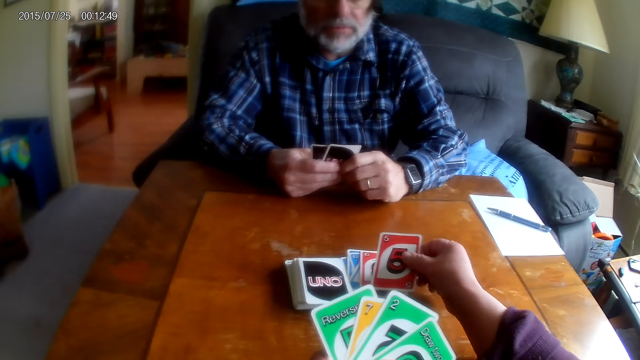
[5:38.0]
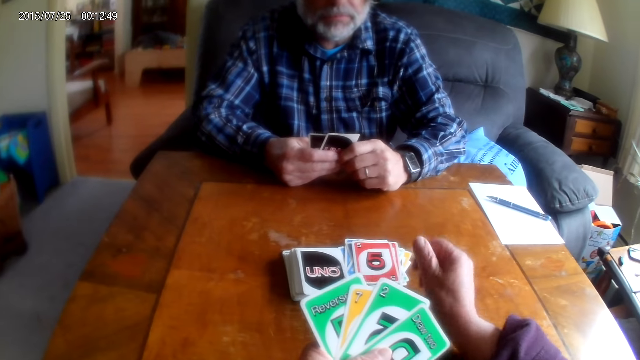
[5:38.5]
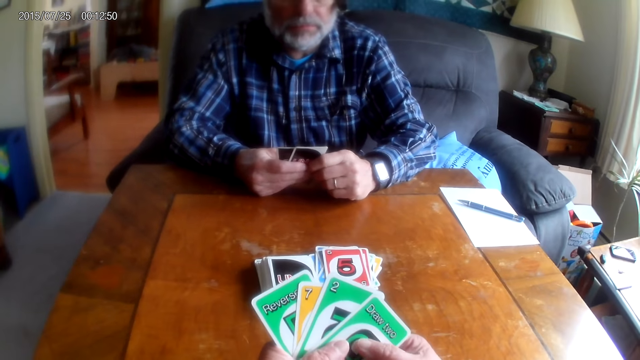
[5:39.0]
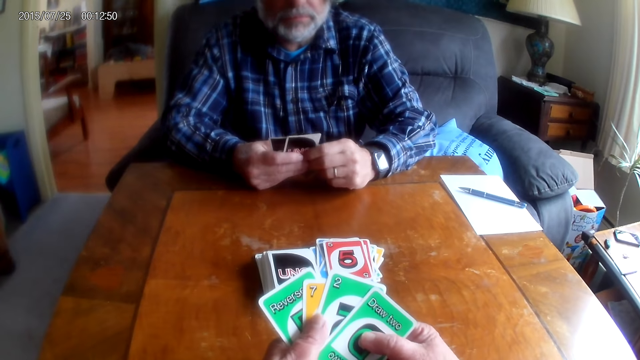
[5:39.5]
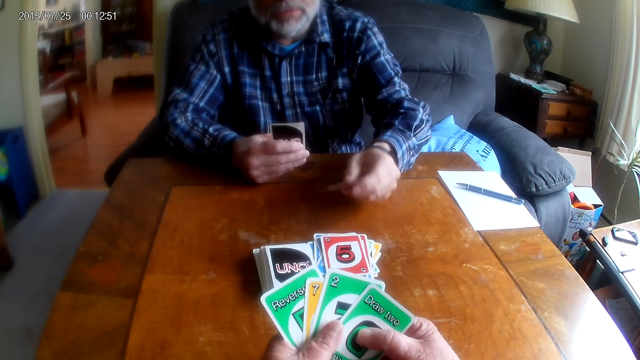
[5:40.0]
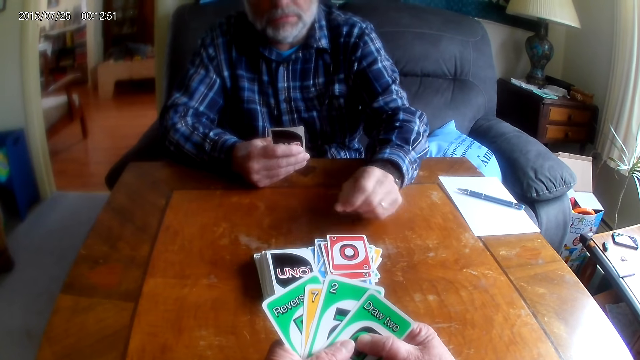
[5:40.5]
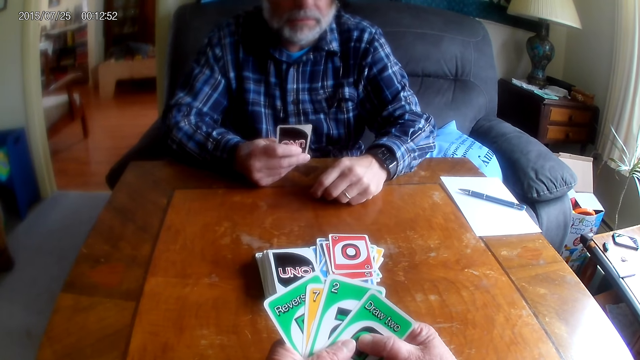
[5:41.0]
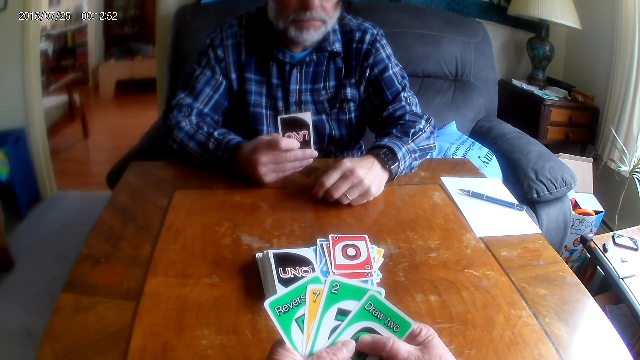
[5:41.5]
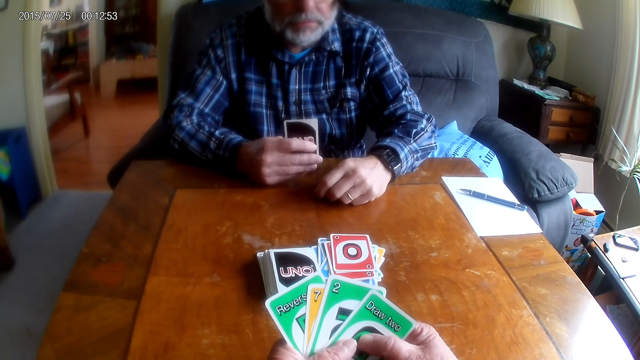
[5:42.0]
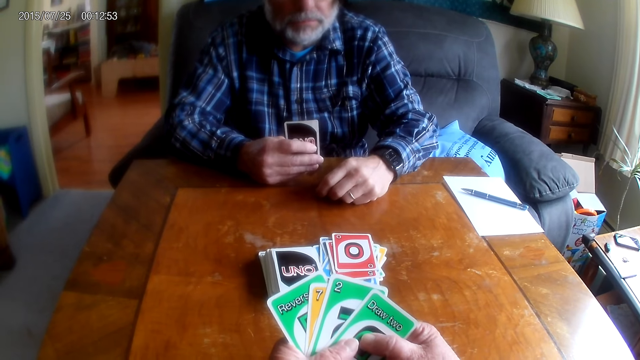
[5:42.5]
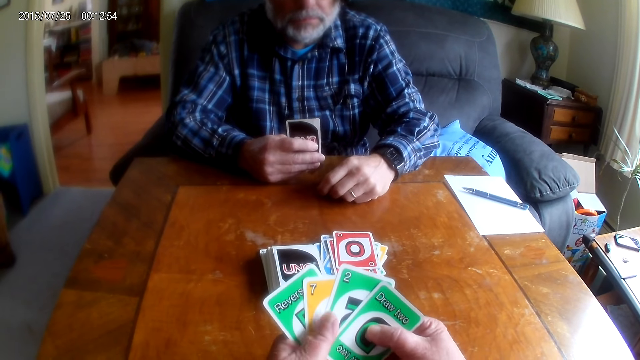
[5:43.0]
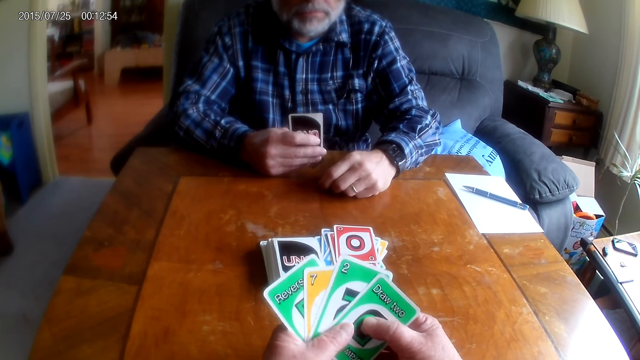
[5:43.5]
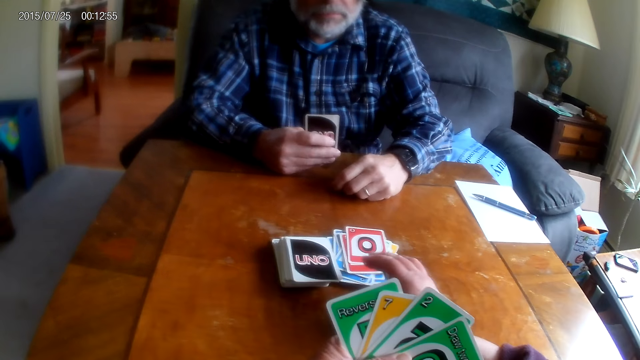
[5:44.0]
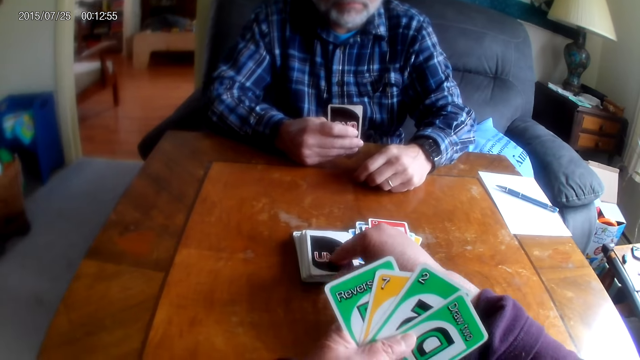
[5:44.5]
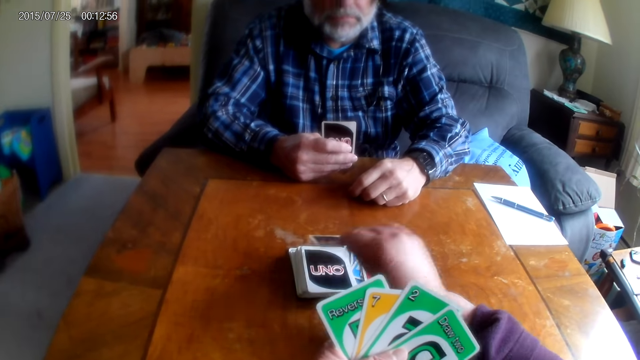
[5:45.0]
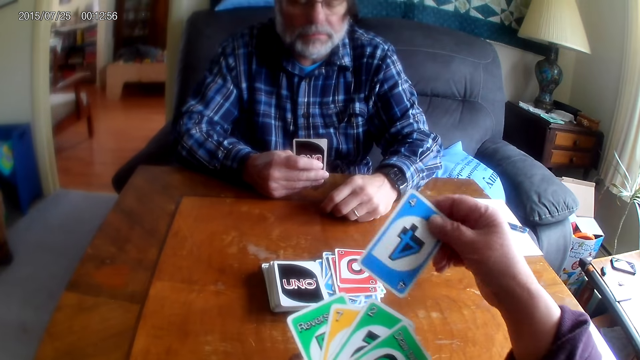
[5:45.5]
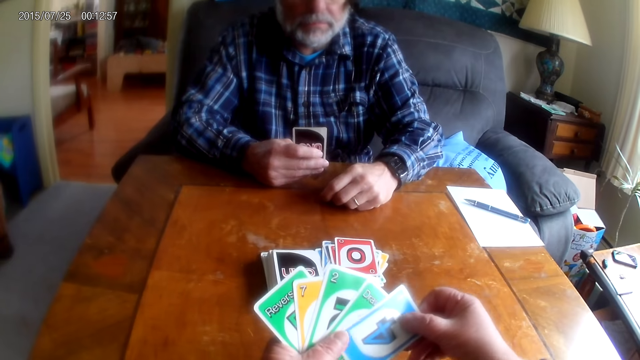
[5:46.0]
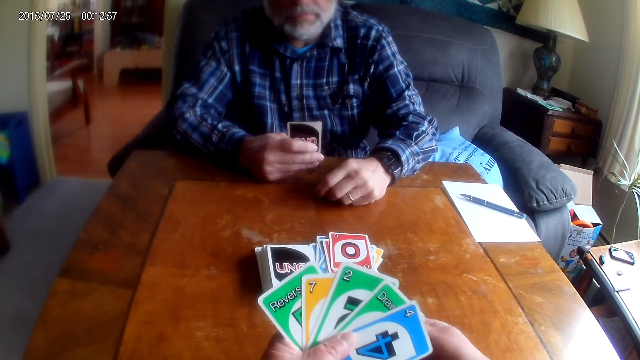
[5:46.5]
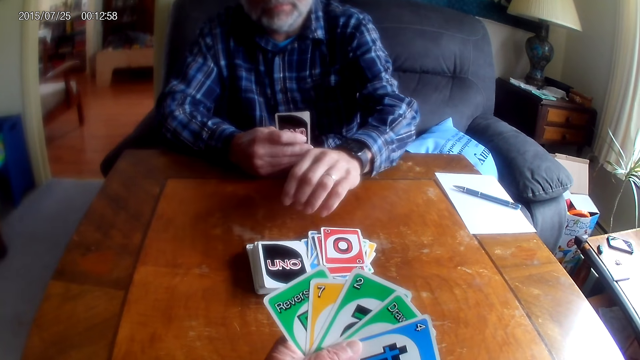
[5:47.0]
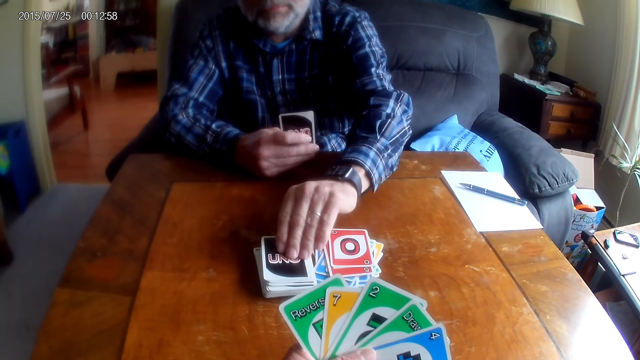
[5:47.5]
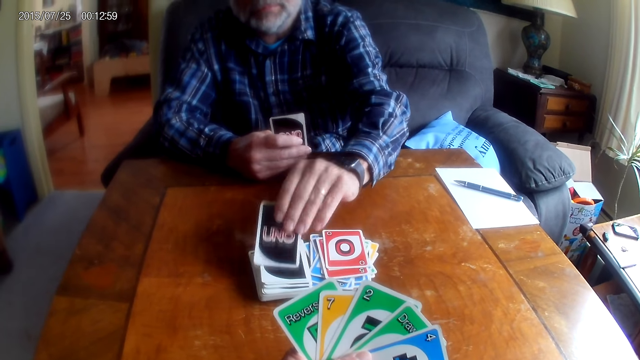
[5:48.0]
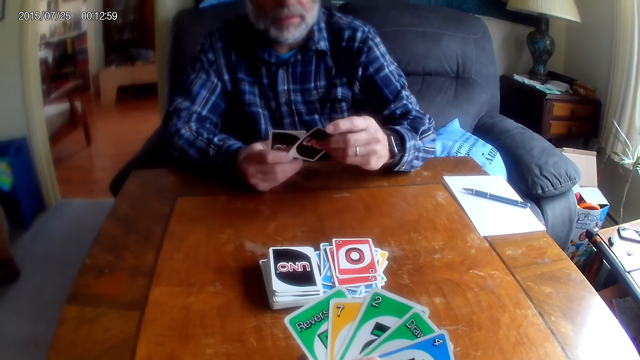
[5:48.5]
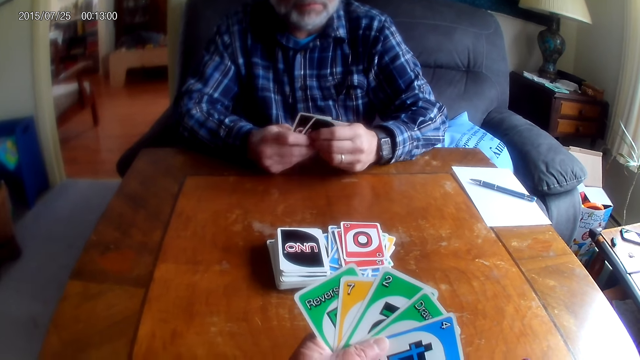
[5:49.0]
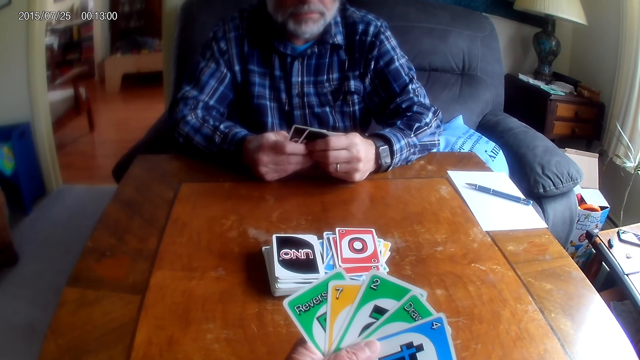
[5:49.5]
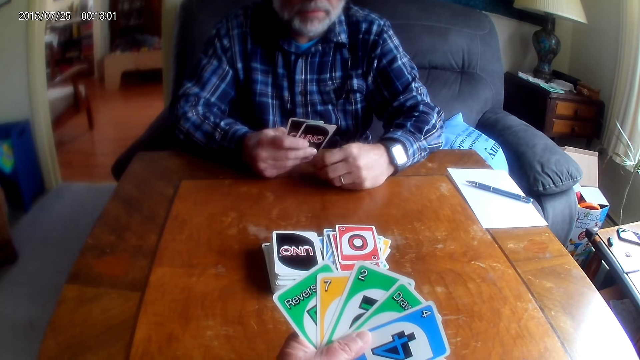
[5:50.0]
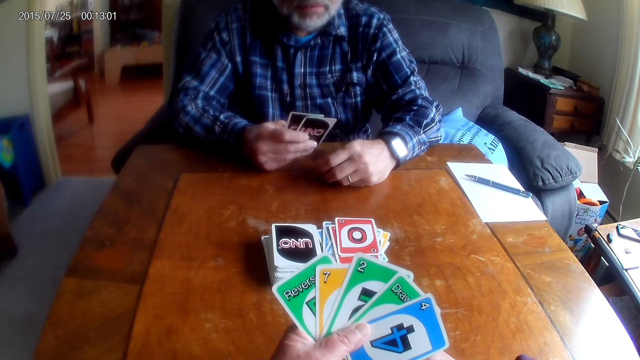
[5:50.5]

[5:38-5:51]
The camera wearer places a card on the table. They move their hand. A man places a card on the table. The man moves his hand. The camera wearer moves their hands. They pick a card from the table. They hold the cards. The man picks a card from the table. The man holds the cards.

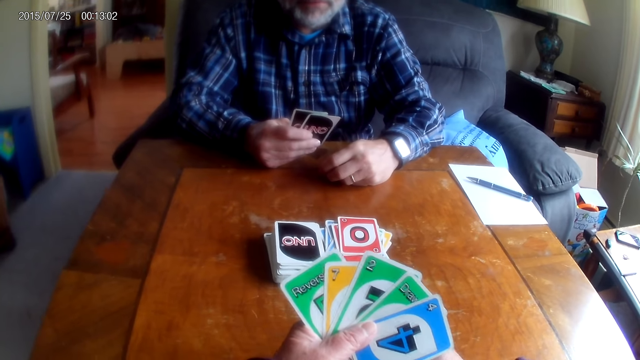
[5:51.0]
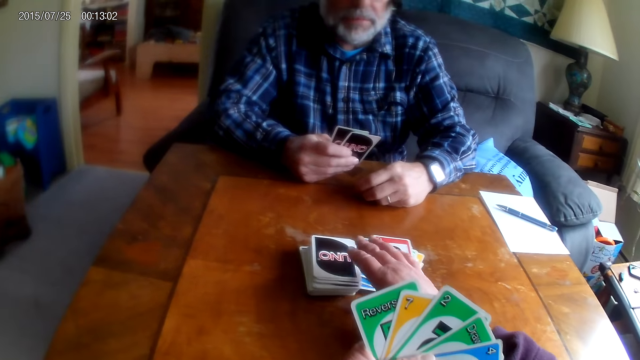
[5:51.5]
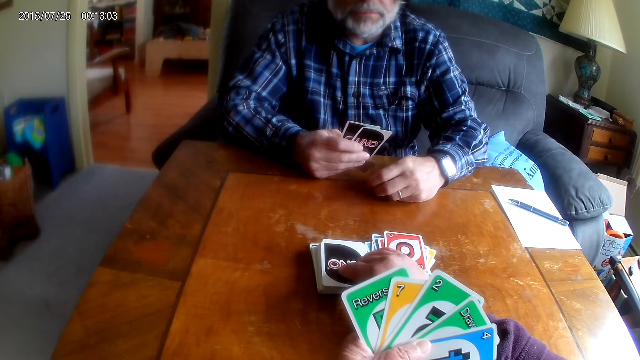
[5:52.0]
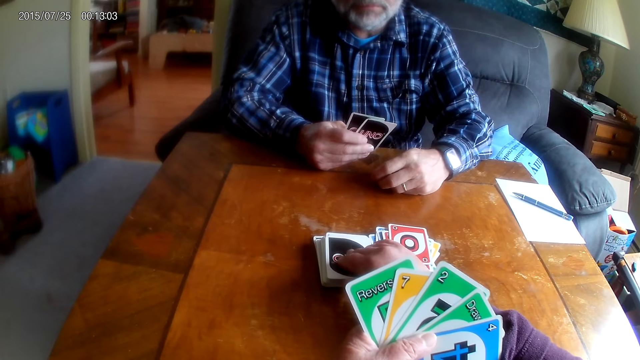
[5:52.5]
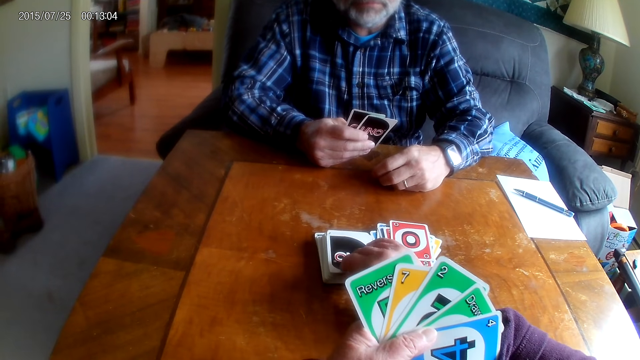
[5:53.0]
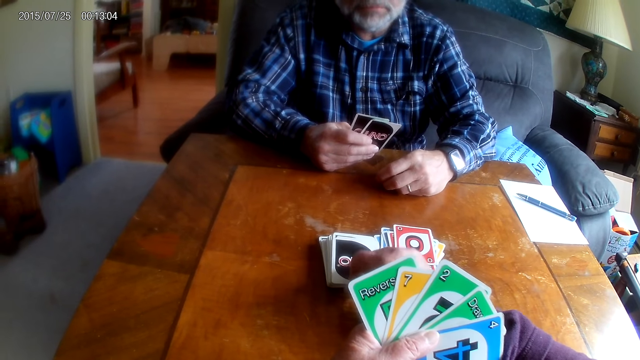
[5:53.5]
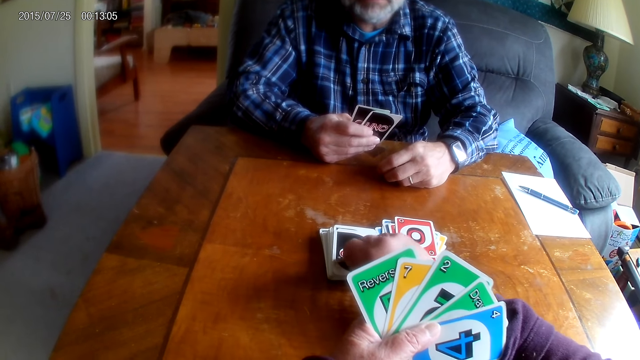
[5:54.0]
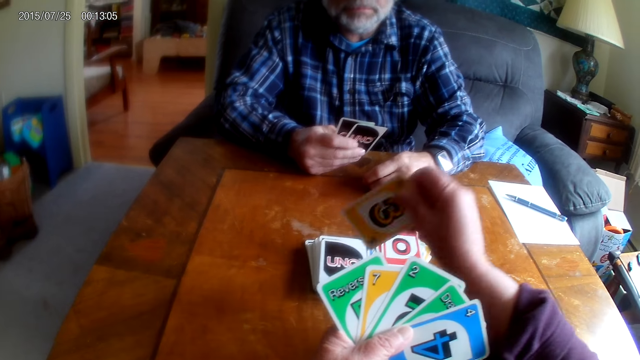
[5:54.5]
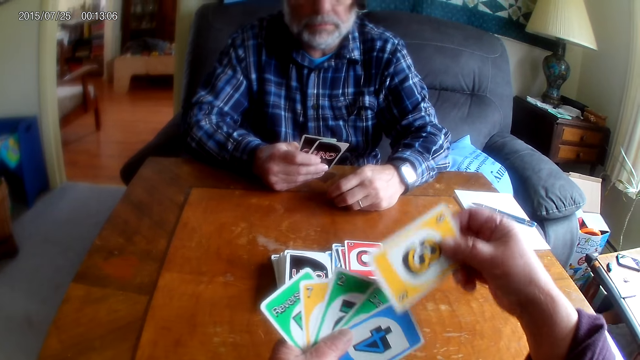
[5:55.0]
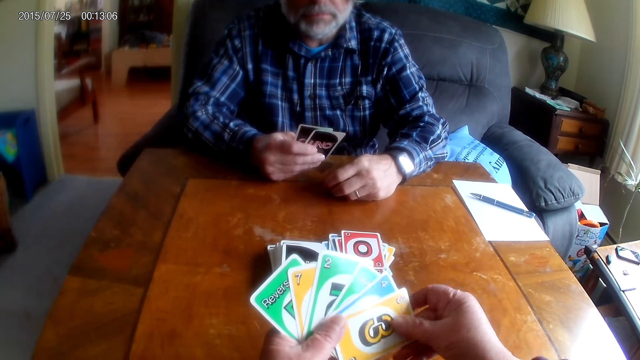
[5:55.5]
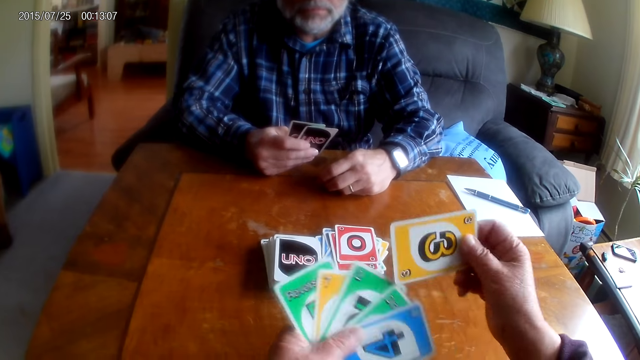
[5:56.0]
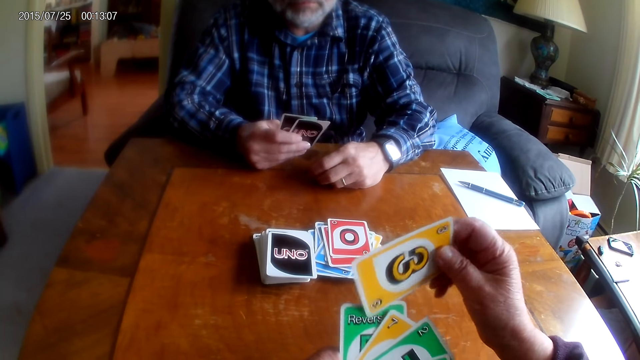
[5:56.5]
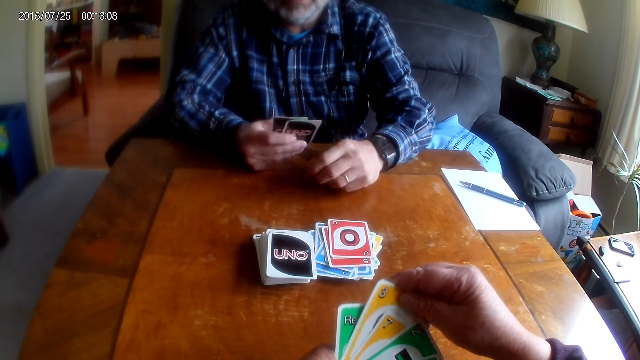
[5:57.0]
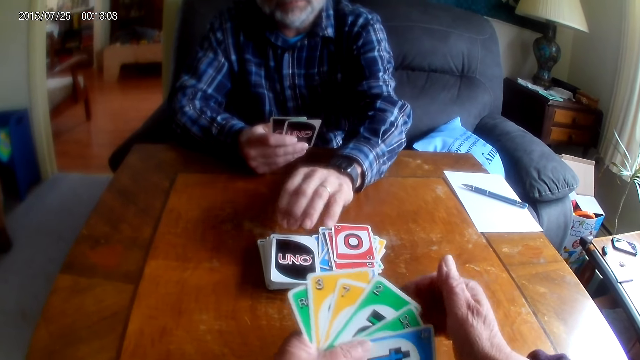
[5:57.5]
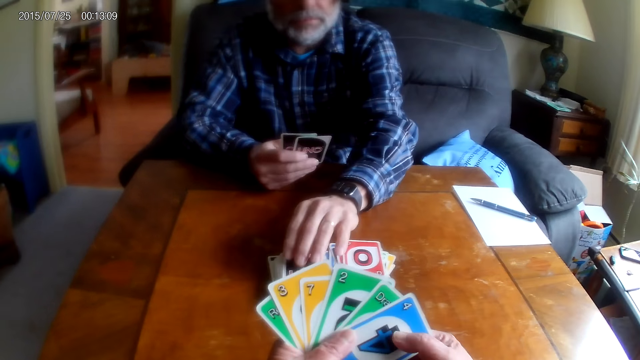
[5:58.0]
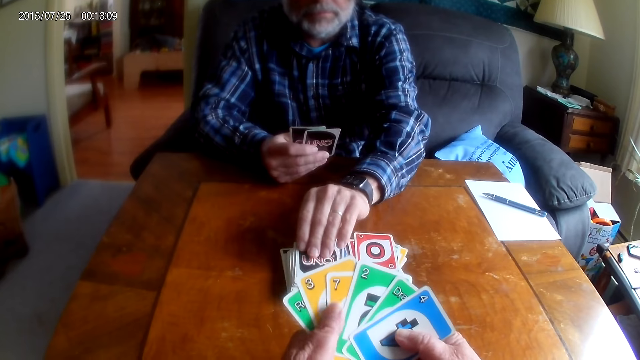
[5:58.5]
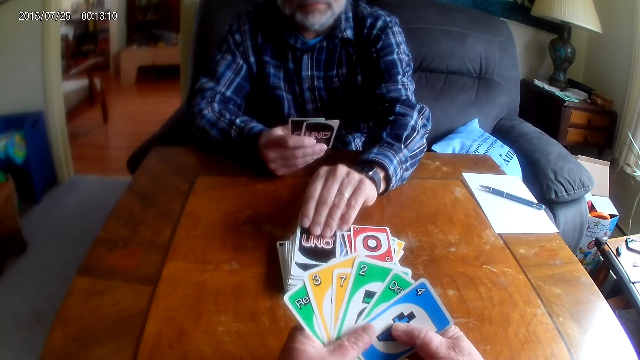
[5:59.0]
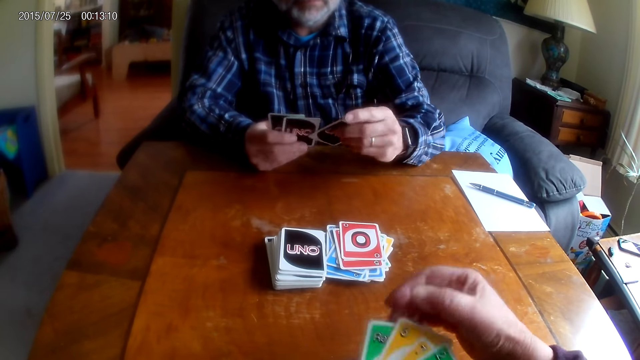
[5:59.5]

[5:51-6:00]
The camera wearer picks a card from the table. They hold the cards. They move the card. They hold the cards. A man picks a card from the table.
